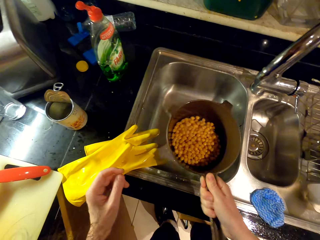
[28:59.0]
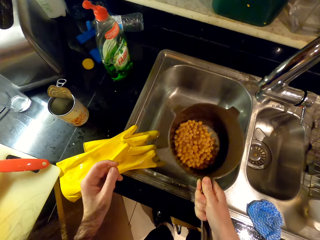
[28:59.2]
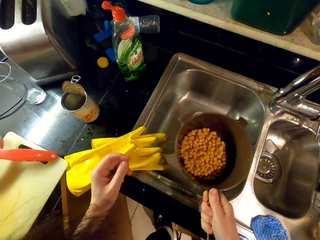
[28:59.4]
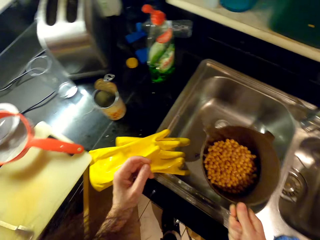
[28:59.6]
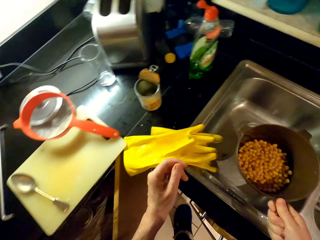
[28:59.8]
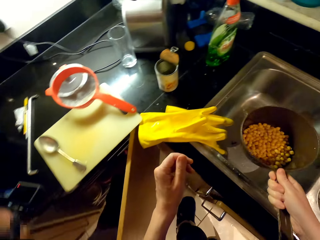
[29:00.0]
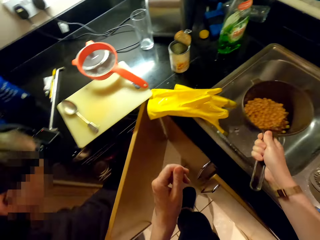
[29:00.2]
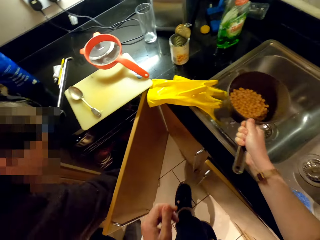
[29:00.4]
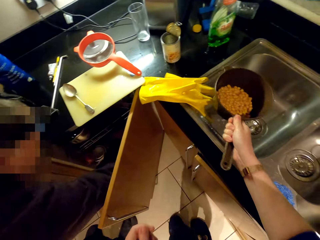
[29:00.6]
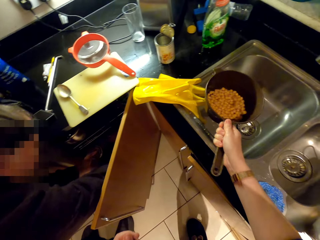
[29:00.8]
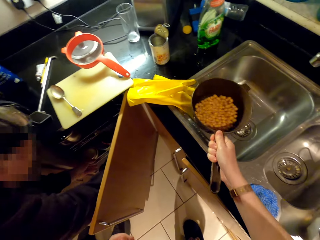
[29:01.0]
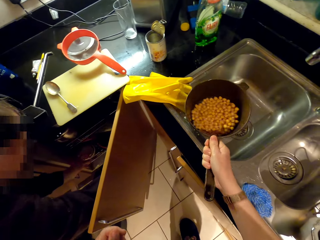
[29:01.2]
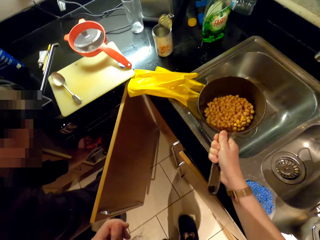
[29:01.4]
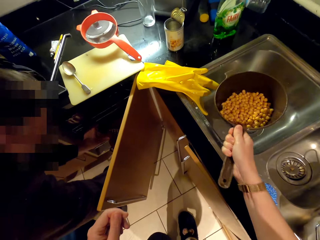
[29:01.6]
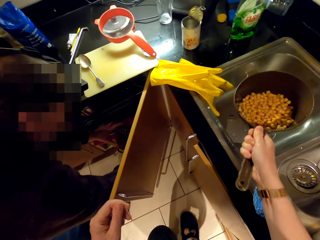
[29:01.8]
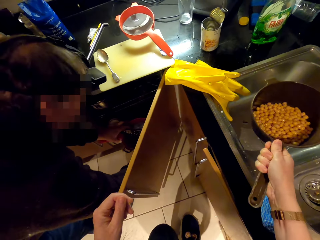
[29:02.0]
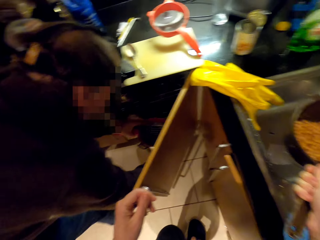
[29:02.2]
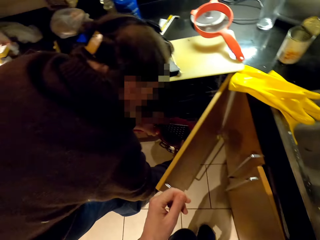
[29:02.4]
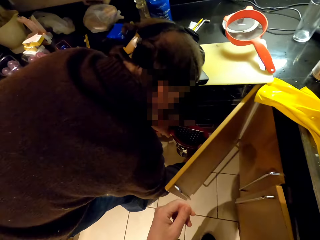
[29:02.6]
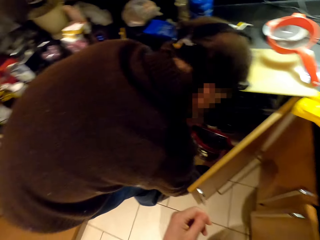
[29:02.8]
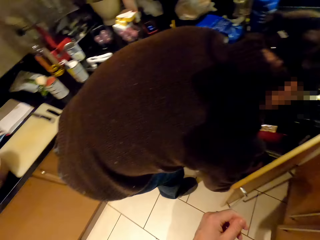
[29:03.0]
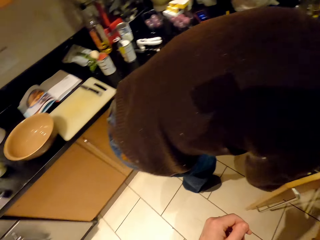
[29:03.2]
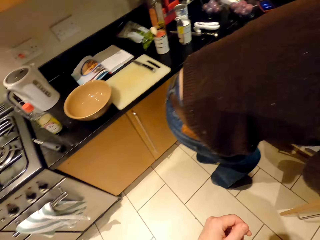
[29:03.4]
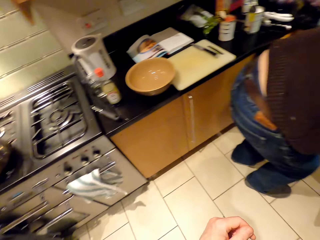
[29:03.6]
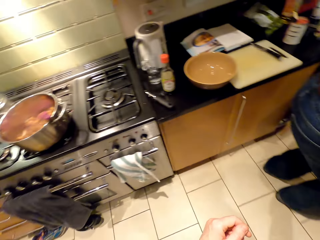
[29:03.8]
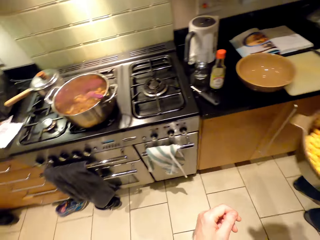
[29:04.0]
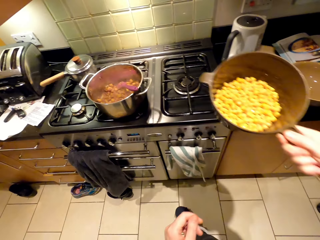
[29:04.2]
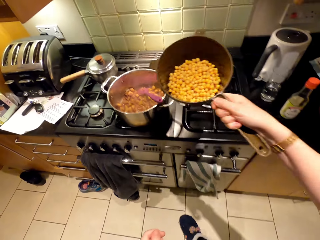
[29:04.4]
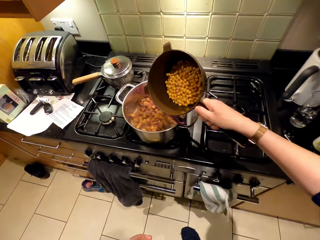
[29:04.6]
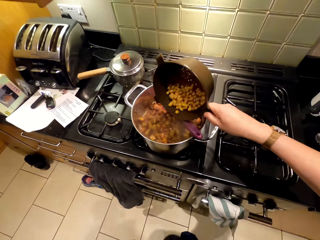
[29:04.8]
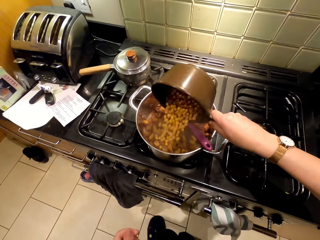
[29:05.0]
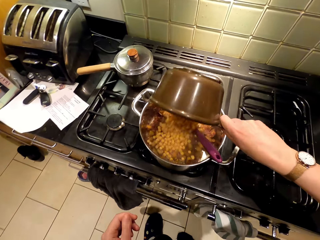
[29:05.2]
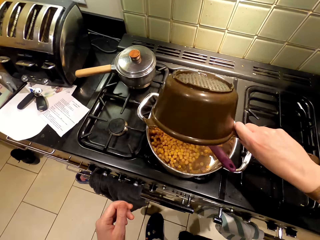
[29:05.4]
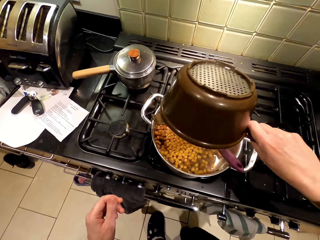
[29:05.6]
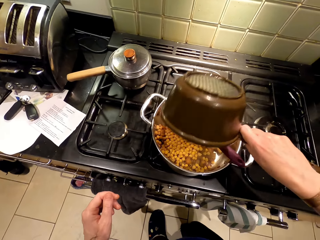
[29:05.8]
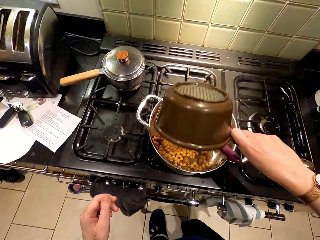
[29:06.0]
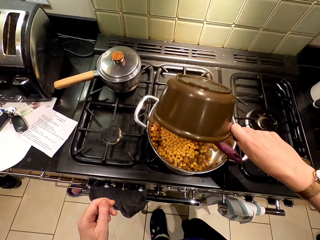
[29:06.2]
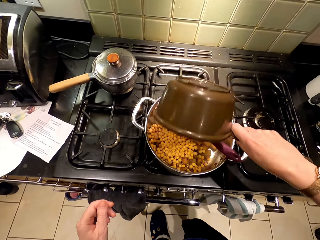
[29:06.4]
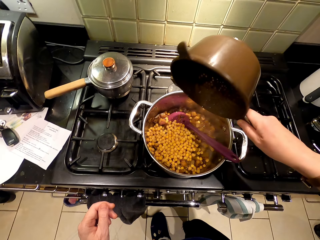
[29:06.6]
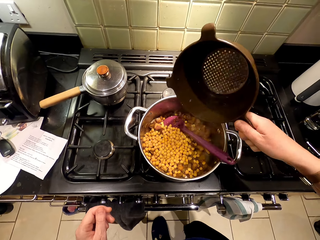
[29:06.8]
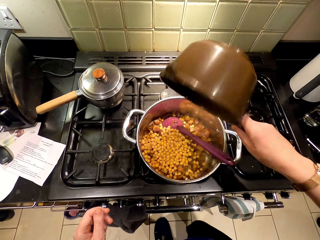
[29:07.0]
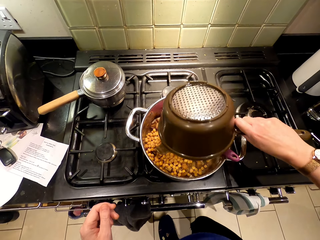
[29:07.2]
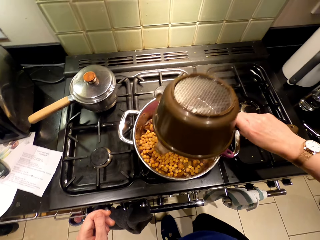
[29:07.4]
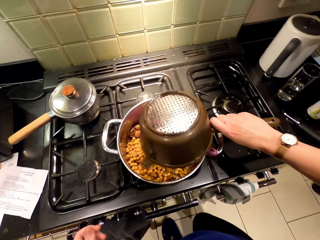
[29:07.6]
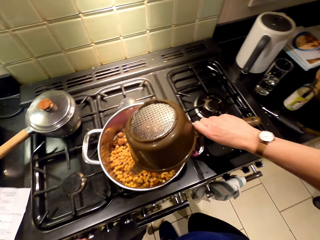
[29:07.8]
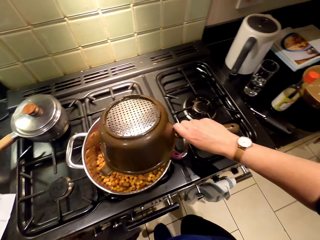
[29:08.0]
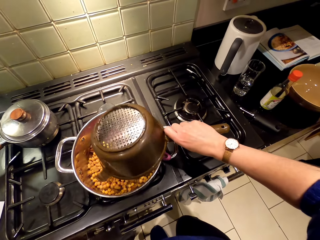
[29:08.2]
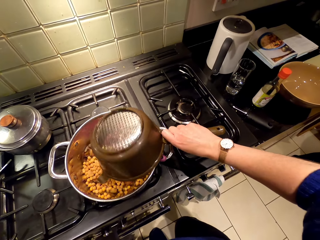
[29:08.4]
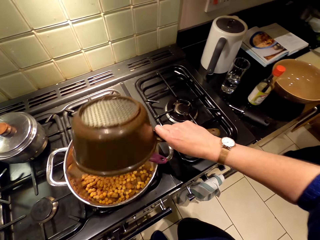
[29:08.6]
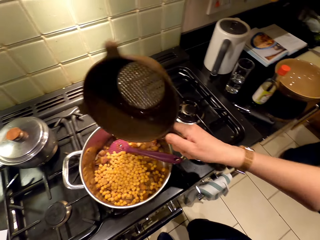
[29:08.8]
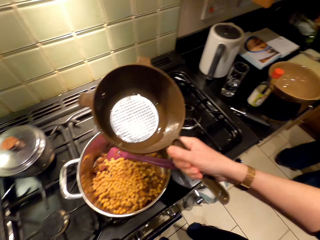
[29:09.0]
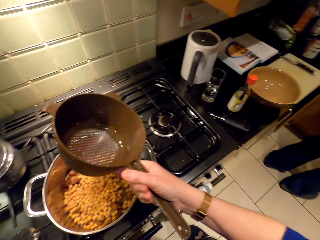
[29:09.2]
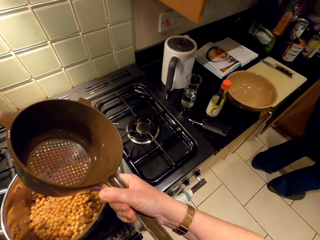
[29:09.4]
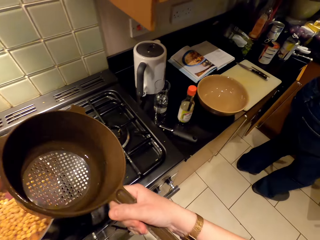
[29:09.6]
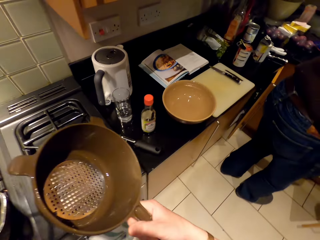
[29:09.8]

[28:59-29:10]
The camera wearer pours the beans in the cooking pot.

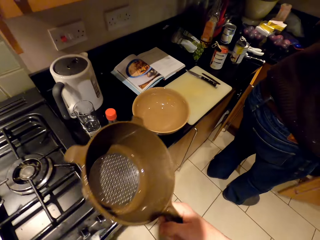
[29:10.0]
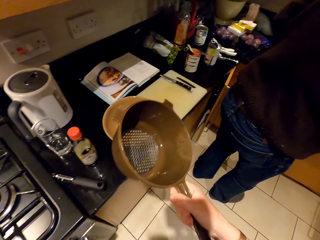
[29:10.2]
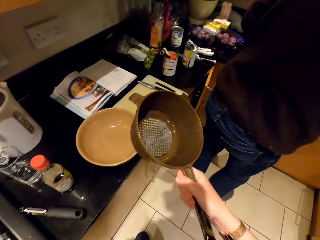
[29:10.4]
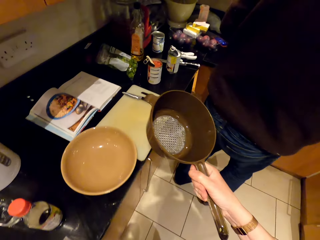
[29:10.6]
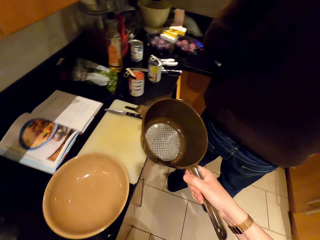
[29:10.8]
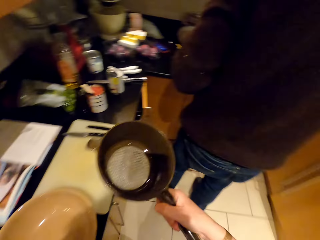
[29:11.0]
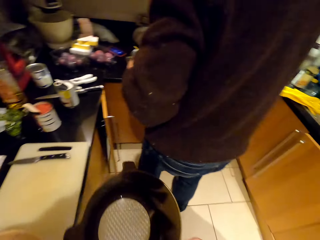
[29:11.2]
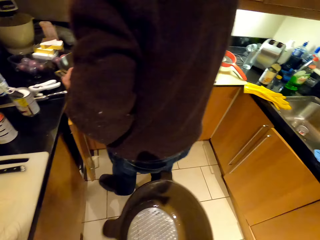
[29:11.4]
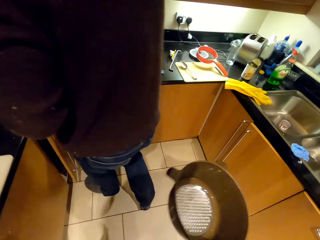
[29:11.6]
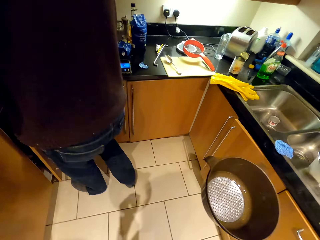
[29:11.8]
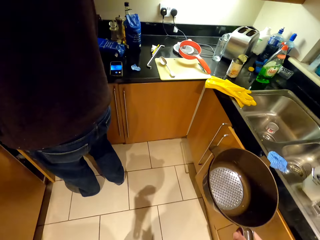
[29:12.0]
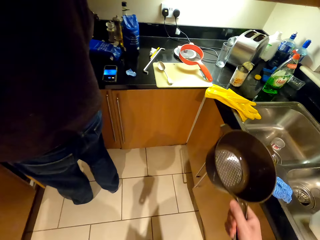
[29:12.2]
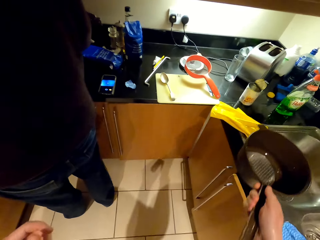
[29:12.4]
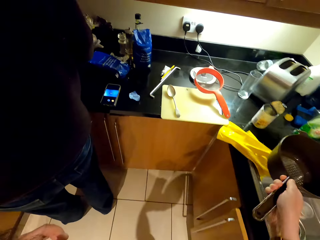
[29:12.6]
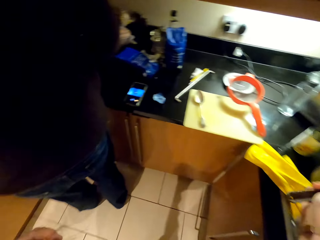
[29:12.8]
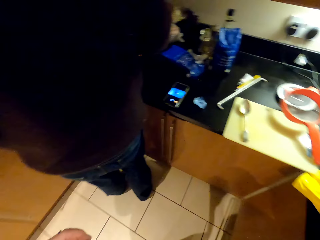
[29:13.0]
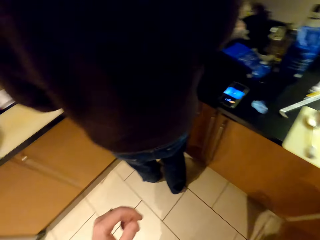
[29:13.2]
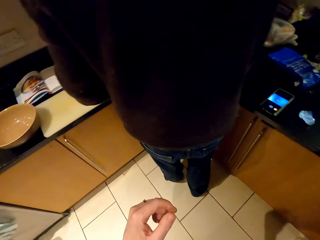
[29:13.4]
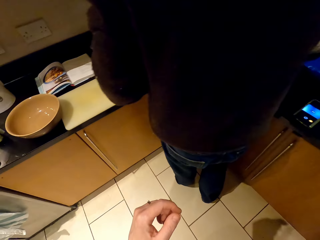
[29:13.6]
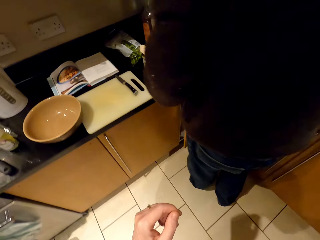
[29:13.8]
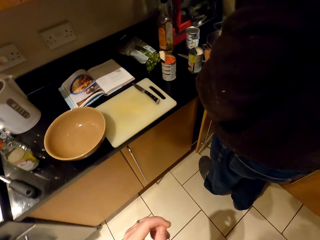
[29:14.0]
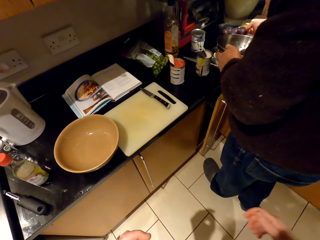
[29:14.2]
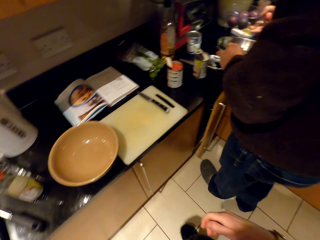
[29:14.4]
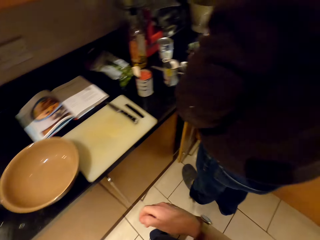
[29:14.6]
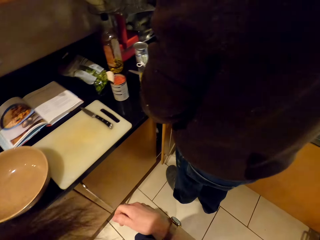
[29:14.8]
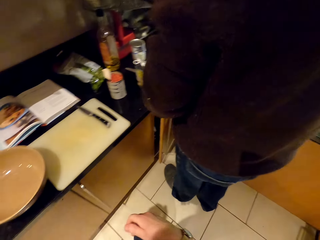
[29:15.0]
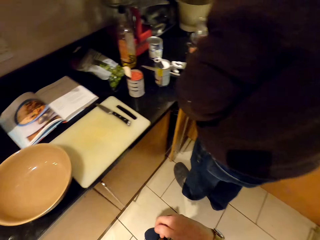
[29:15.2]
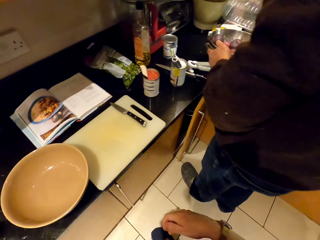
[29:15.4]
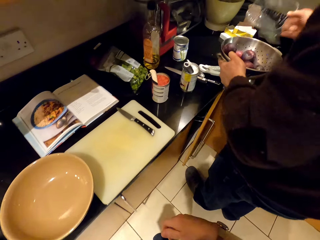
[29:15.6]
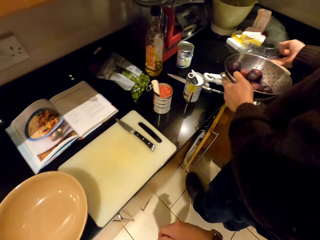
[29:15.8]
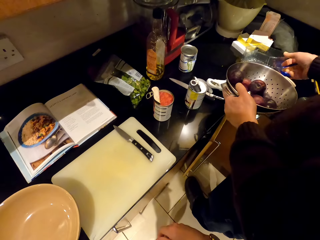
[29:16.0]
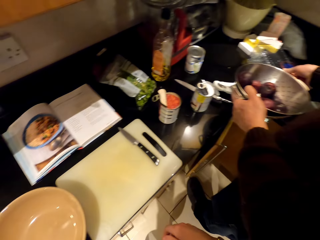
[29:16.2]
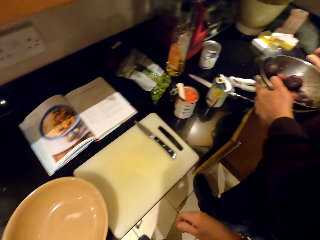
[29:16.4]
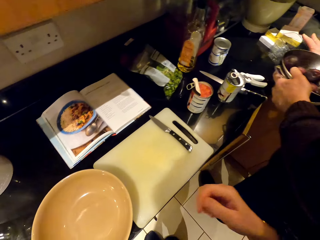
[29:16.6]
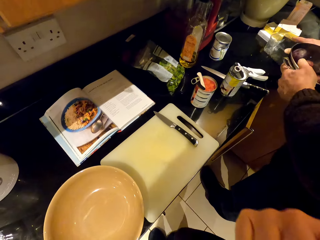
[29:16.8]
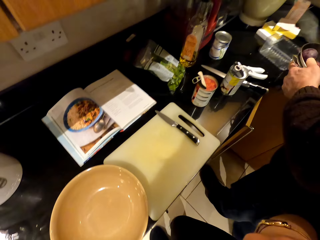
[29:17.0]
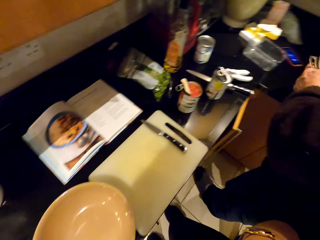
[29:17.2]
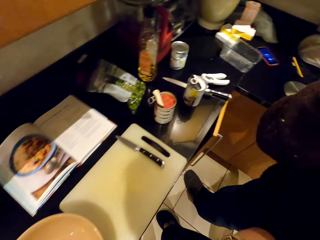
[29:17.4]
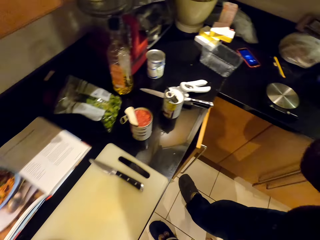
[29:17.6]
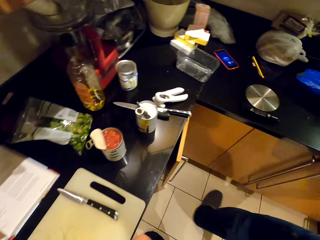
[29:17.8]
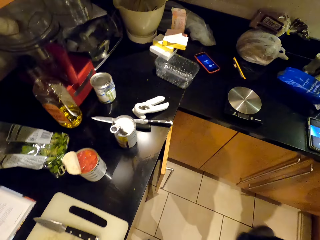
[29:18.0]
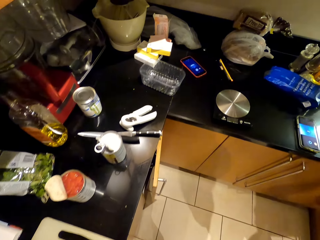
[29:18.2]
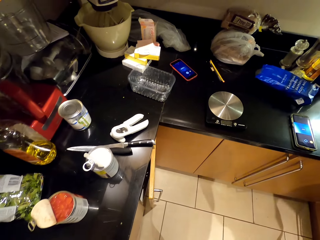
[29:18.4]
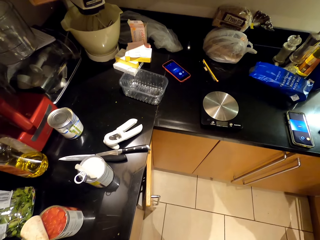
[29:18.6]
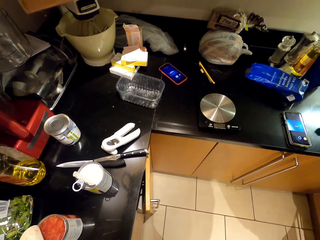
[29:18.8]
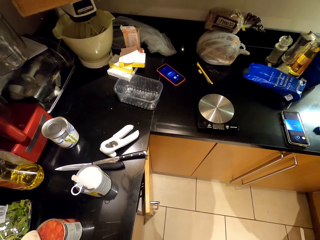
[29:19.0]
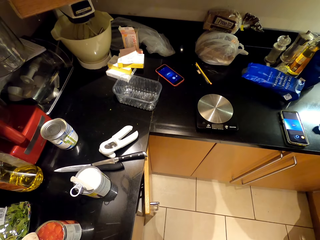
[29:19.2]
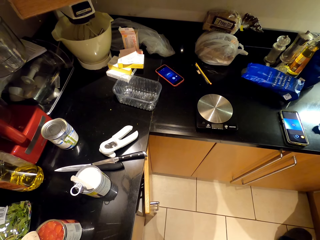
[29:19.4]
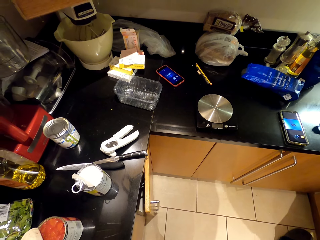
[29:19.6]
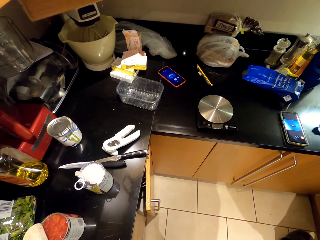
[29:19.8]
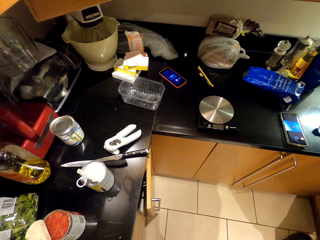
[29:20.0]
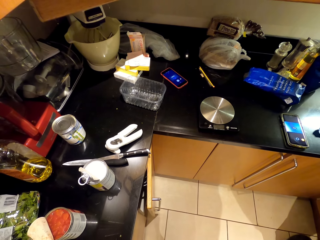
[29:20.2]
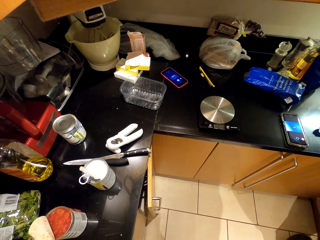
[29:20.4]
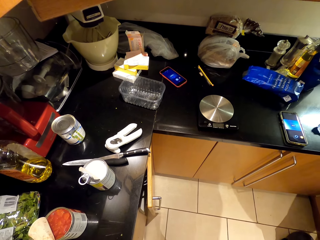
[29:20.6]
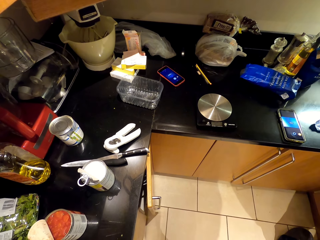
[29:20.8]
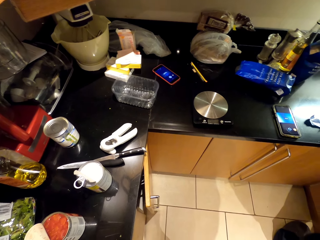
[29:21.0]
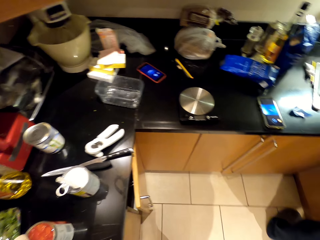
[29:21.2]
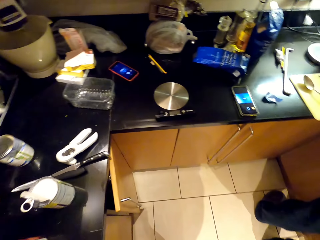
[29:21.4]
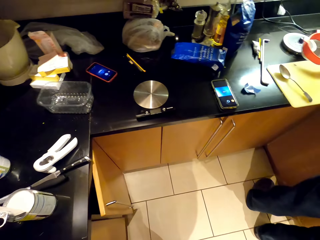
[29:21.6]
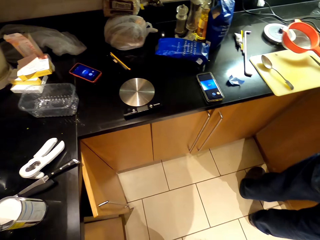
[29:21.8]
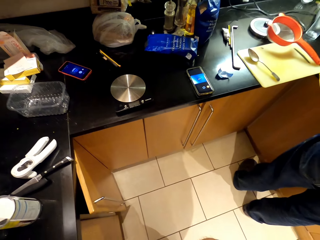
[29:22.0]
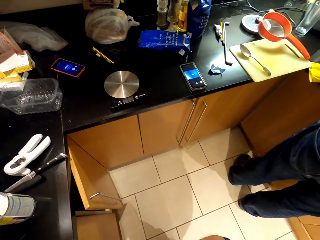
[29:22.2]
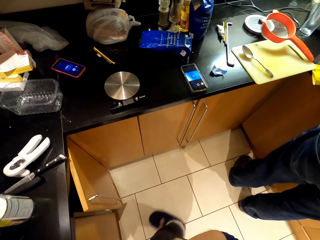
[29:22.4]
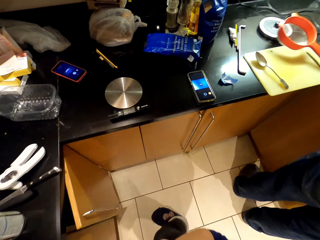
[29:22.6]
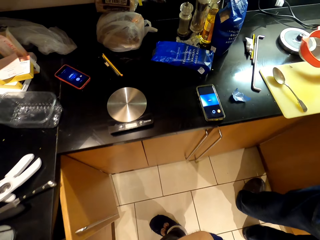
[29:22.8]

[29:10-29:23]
The camera wearer puts the colander on the sink. They touch the nose. They look around.
